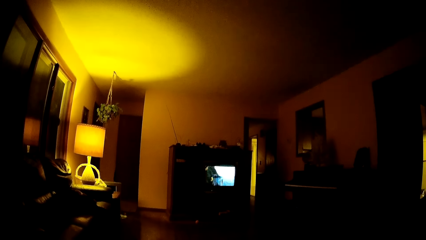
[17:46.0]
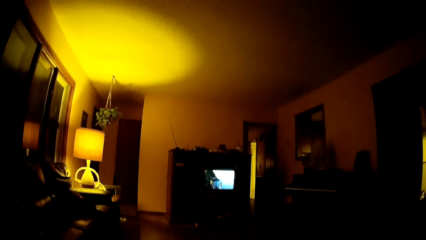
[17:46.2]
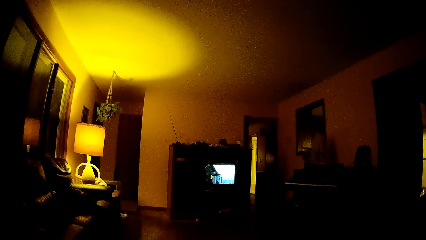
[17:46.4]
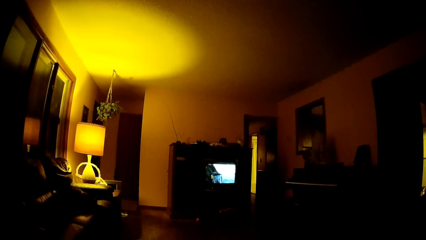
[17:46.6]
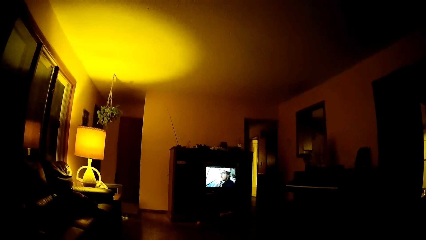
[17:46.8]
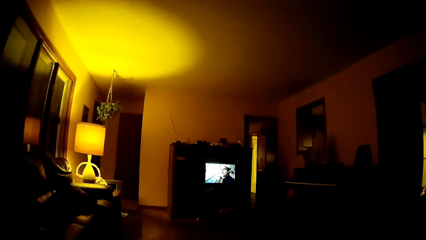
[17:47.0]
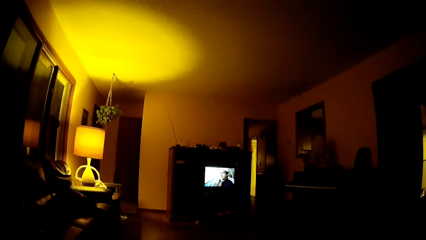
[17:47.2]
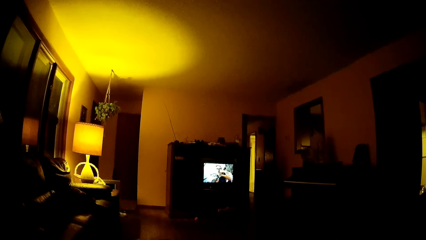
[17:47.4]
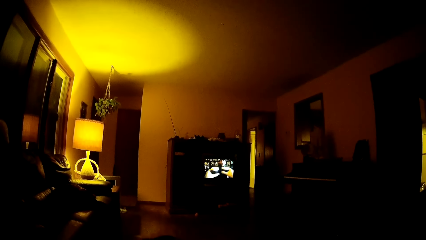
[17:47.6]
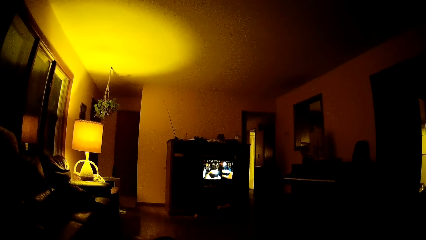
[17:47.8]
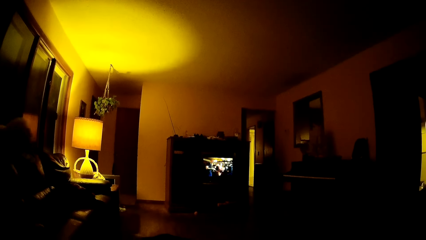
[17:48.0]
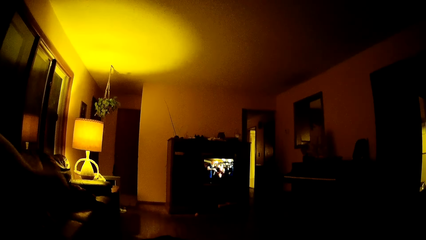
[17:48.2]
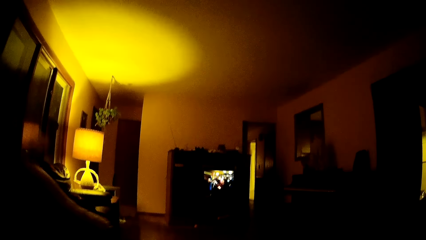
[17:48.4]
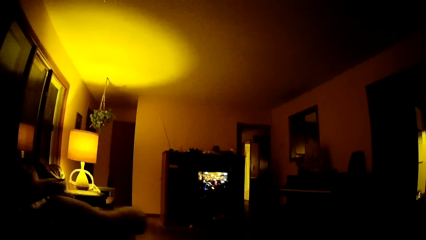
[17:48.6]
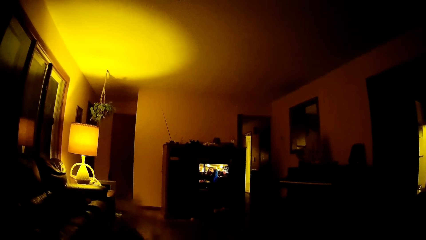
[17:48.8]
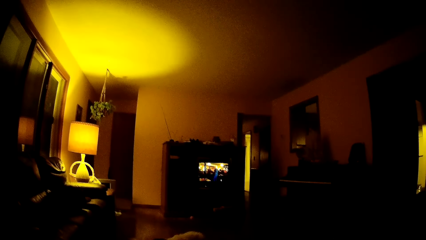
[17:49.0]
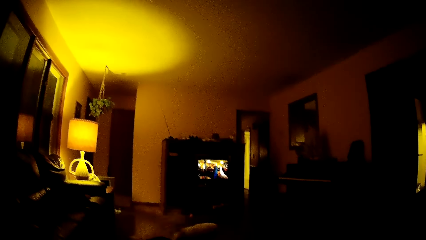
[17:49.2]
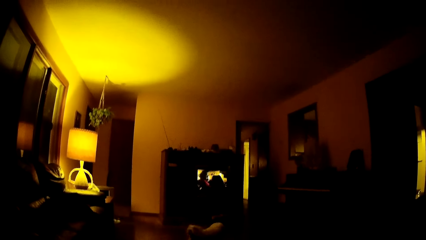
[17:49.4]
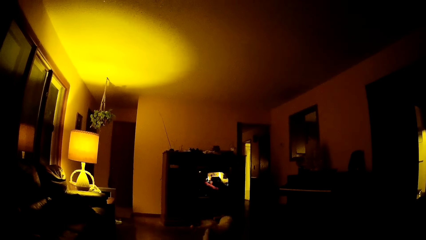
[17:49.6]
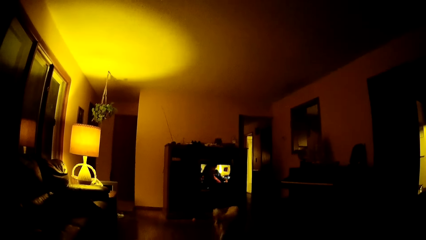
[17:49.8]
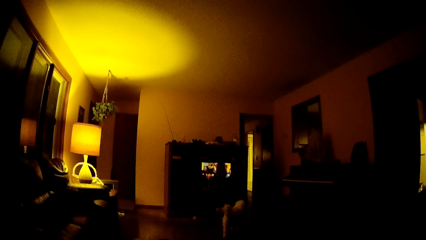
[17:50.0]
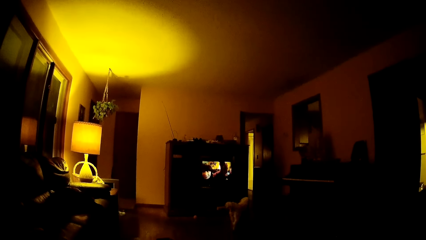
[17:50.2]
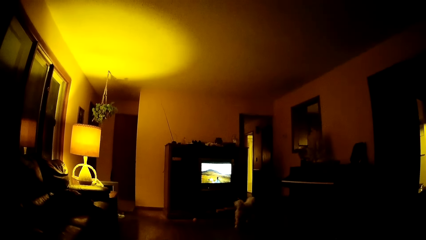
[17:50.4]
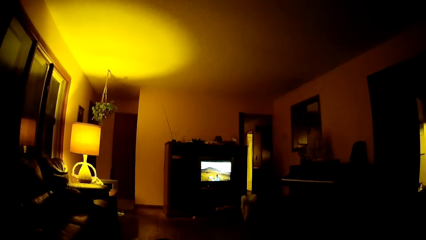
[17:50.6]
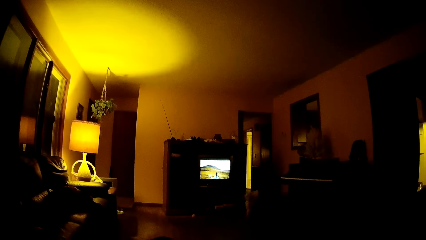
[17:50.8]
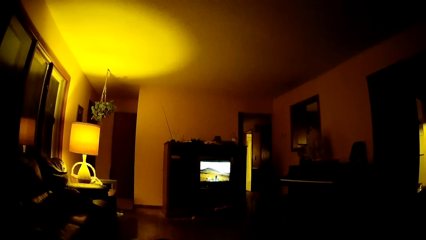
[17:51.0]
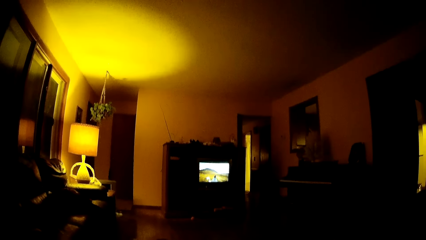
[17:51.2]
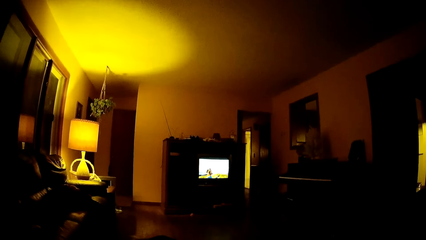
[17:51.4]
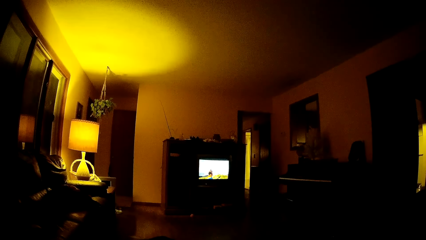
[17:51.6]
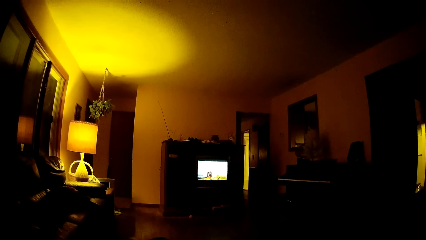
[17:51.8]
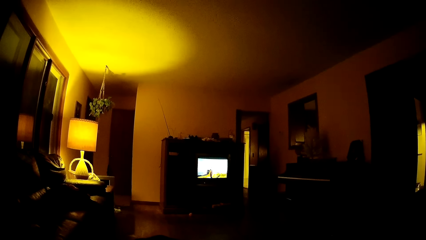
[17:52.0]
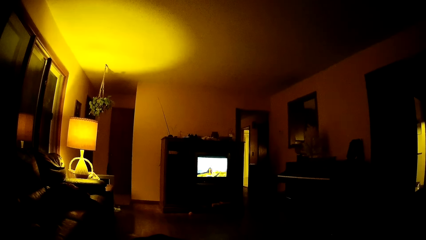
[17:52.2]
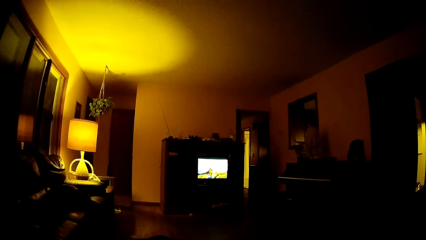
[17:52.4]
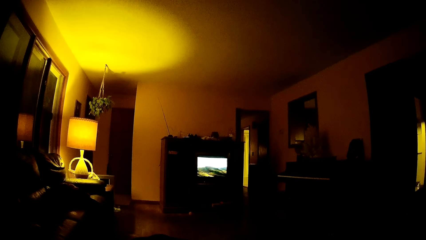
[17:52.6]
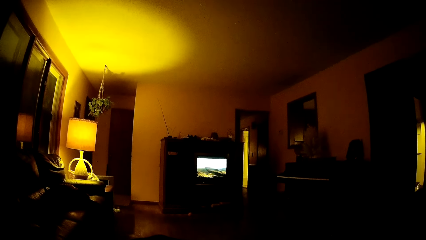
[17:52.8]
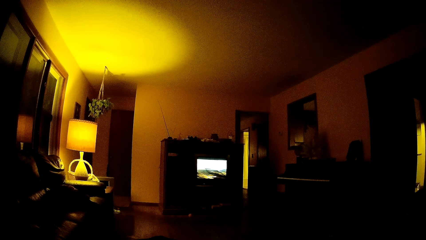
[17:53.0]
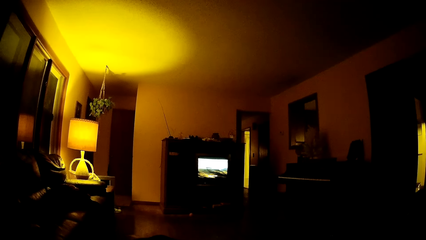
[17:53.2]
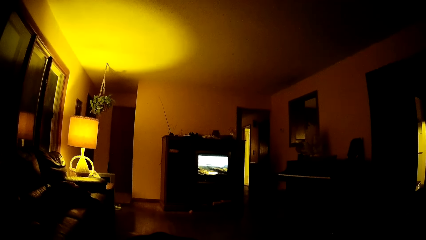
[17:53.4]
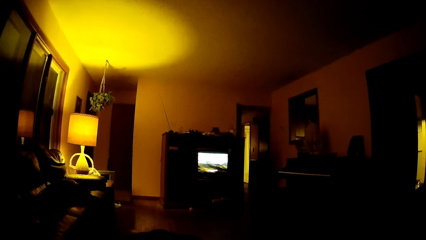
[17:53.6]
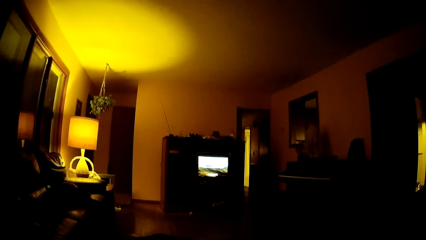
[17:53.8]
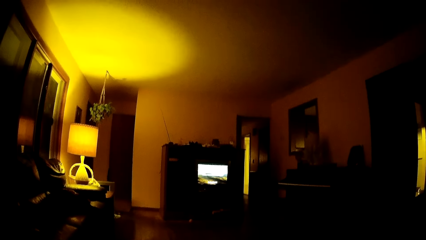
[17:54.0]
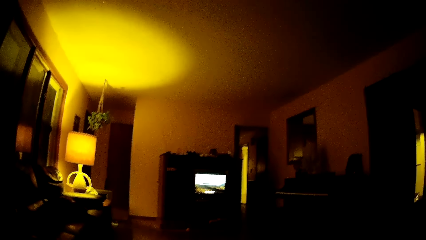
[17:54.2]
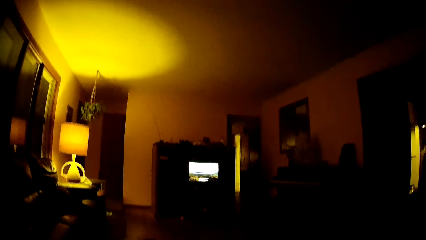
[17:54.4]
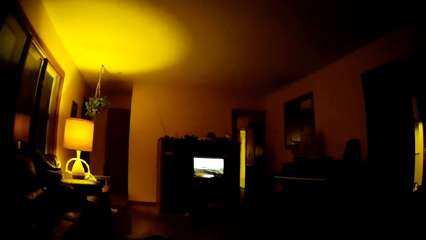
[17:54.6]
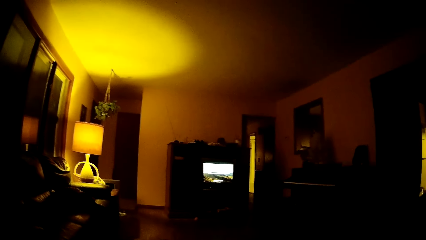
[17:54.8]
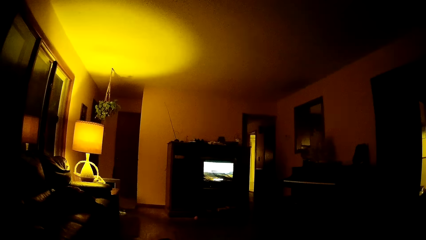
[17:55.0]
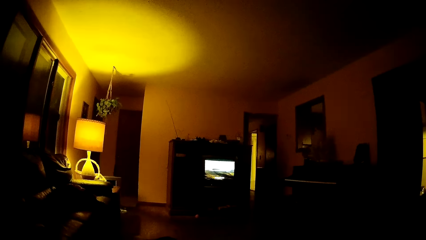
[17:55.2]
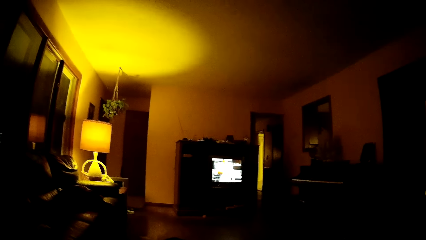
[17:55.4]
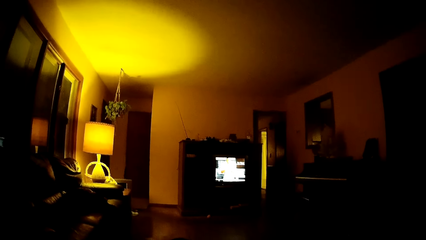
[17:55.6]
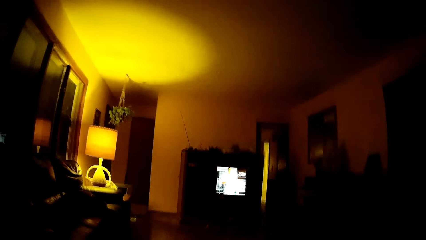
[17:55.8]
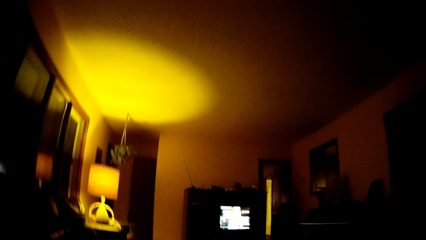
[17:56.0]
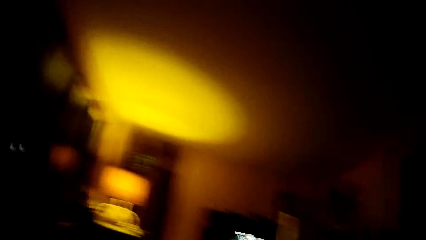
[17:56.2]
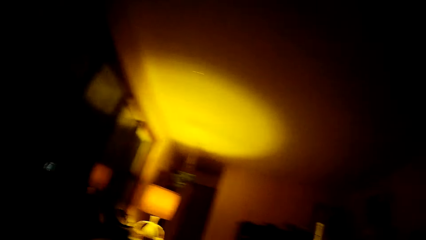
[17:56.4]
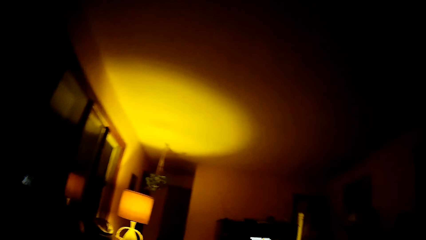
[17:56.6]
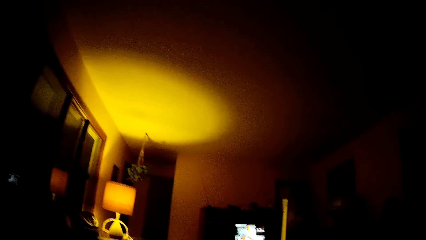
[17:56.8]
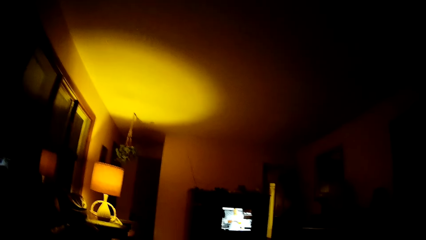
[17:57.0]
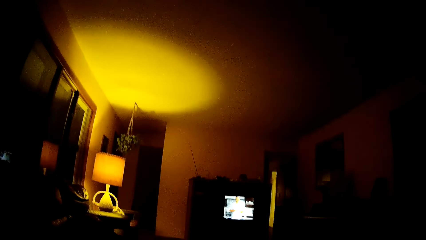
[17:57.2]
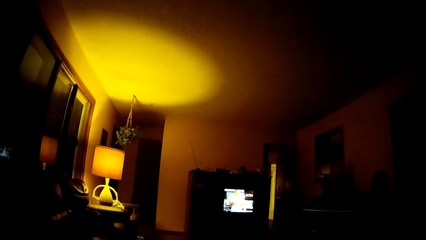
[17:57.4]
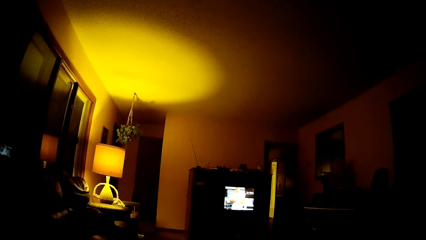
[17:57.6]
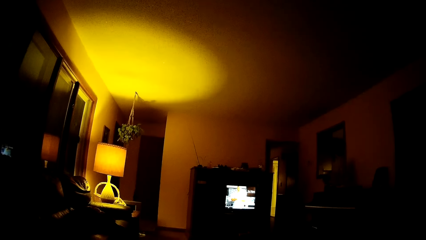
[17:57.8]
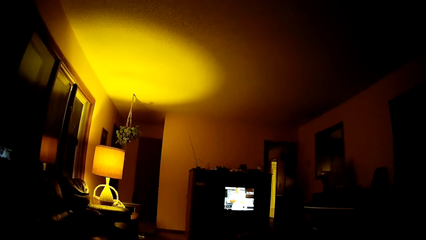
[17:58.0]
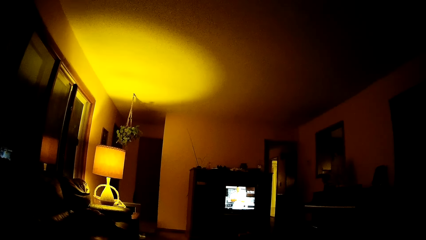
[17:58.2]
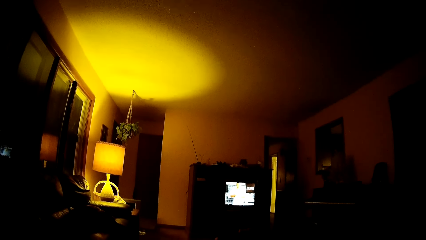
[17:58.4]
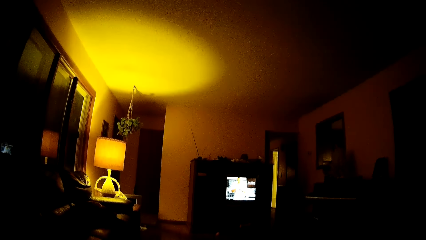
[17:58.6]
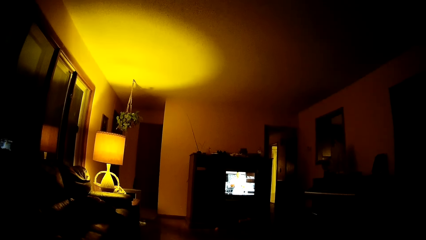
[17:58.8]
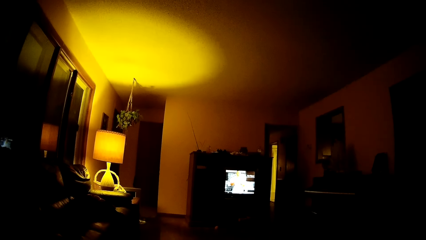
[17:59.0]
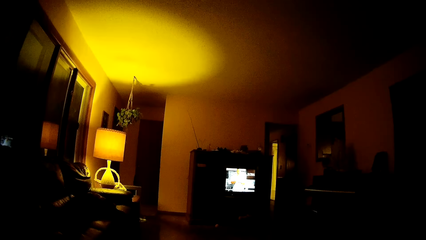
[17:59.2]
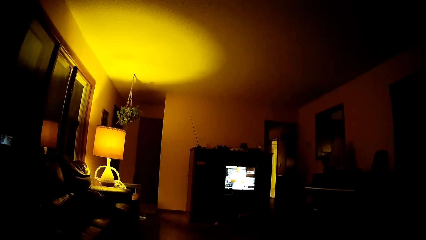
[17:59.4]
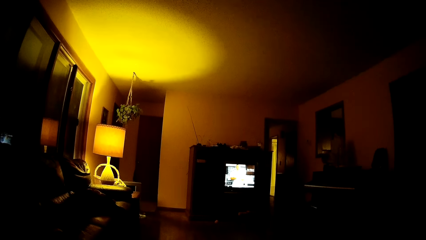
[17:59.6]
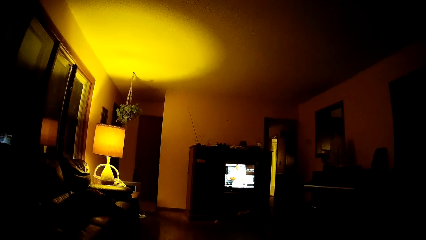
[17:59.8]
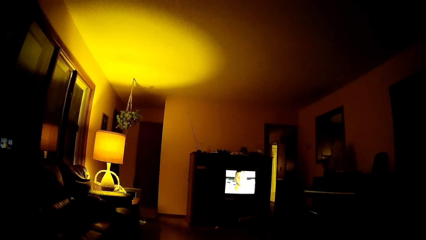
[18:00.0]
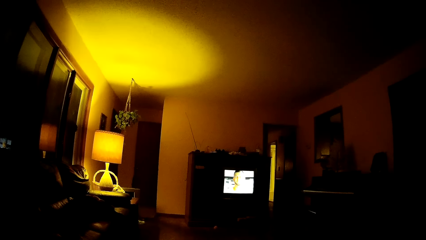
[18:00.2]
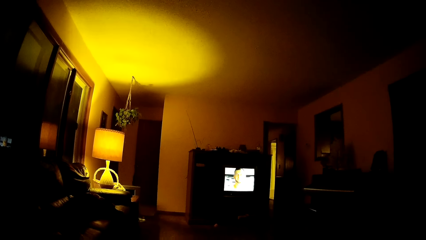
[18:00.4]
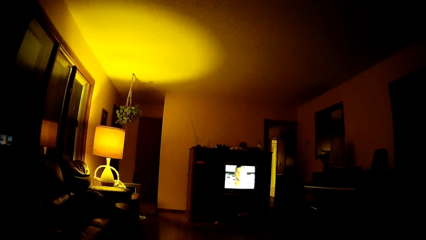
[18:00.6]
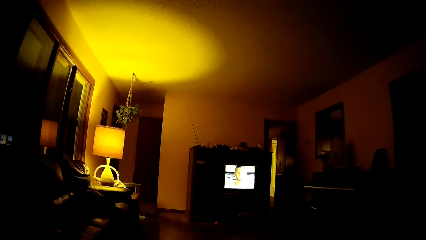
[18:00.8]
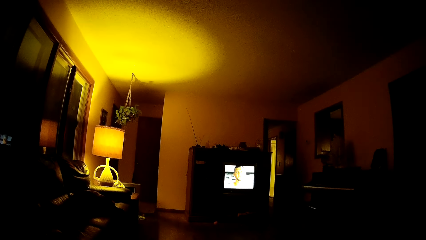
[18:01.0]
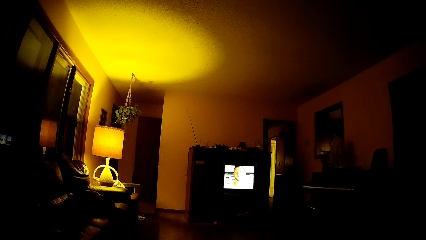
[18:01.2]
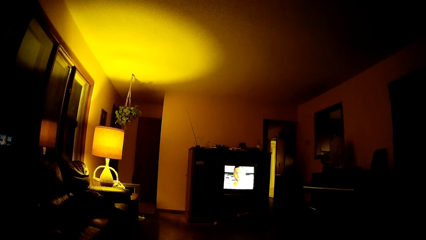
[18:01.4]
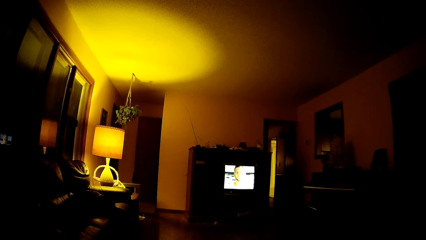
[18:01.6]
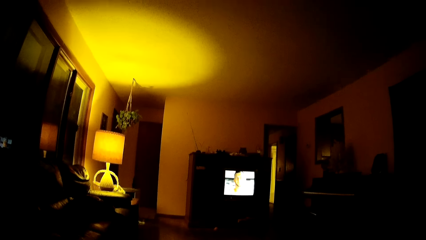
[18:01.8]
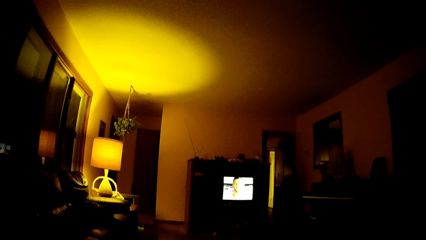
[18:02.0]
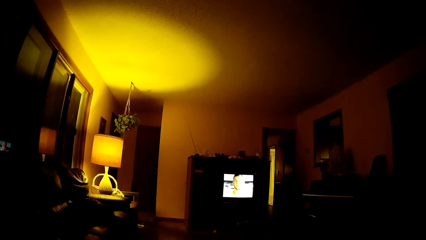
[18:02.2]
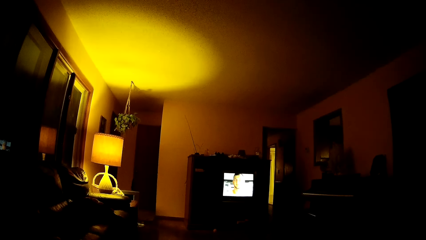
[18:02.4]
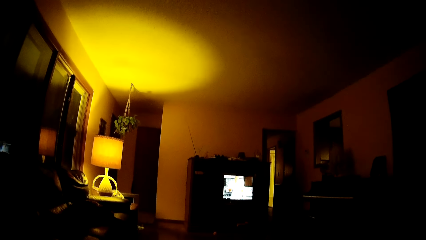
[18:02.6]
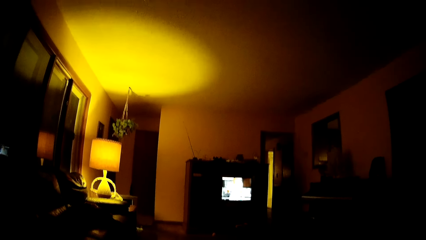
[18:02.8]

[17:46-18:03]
A dog jumps off the chair. The dog walks towards a room. The camera wearer looks around the house. They watch television.
